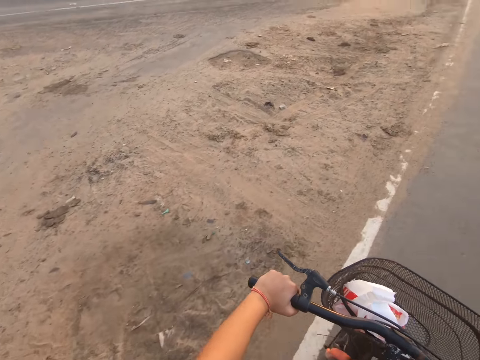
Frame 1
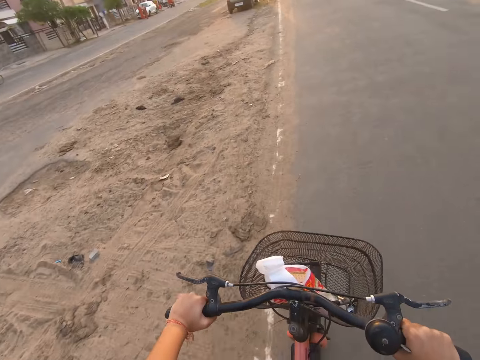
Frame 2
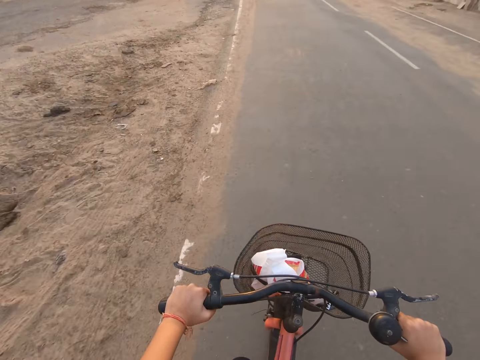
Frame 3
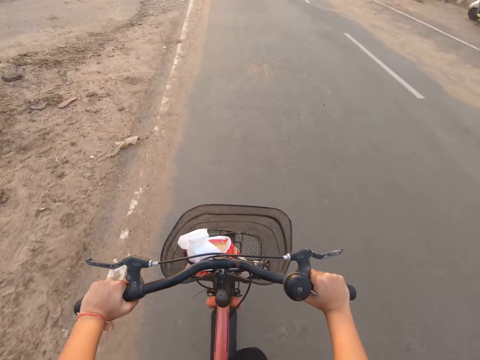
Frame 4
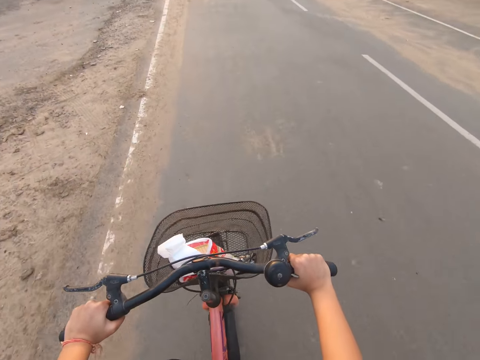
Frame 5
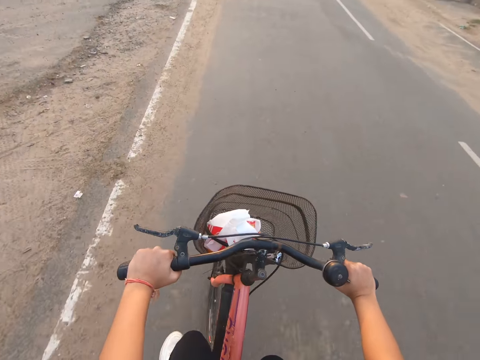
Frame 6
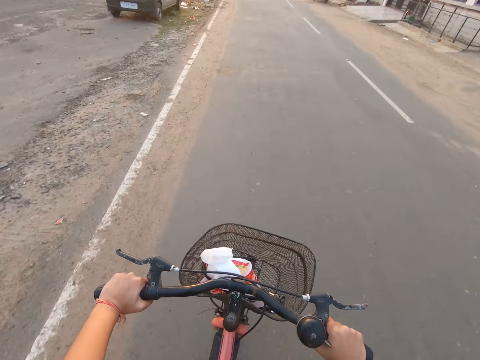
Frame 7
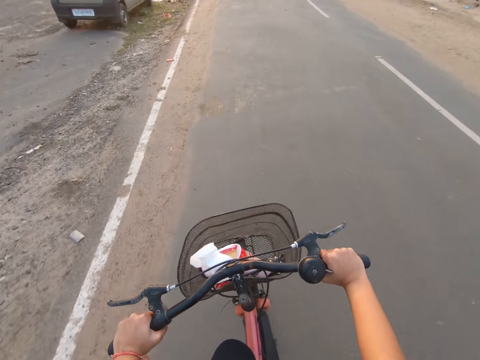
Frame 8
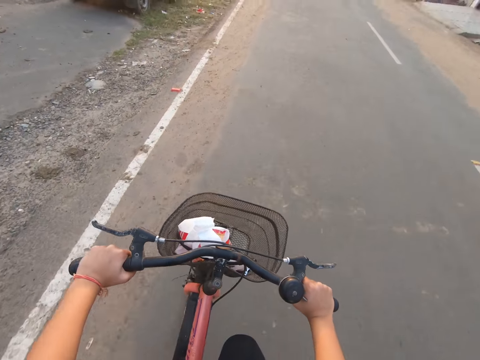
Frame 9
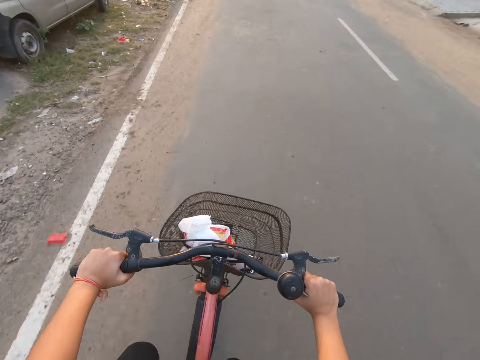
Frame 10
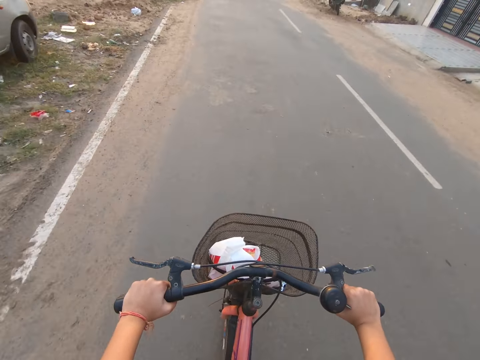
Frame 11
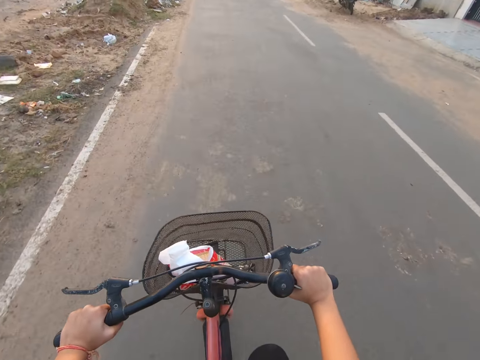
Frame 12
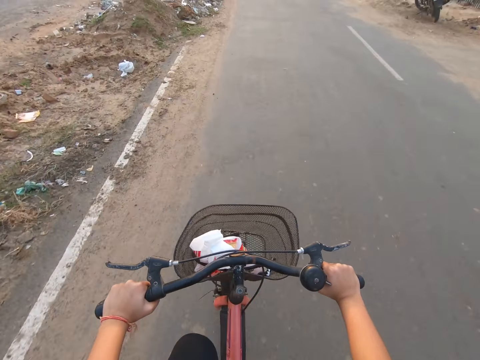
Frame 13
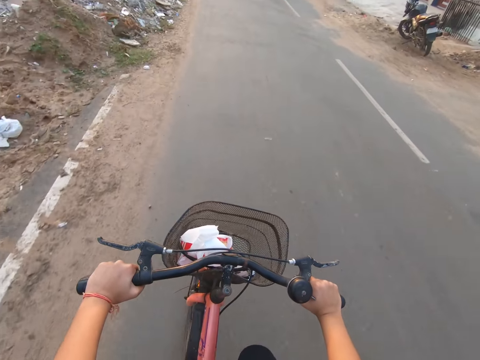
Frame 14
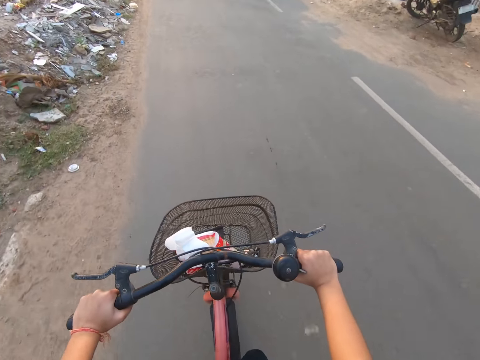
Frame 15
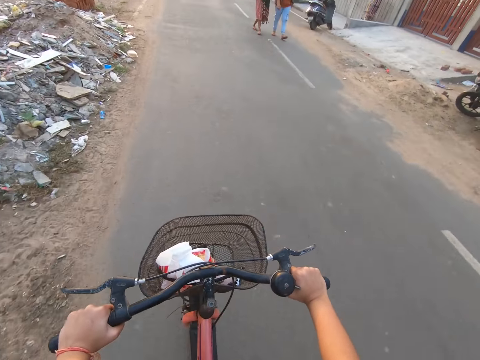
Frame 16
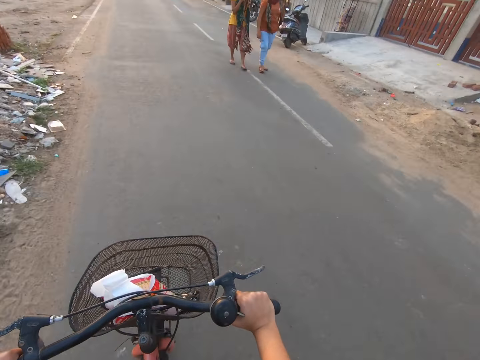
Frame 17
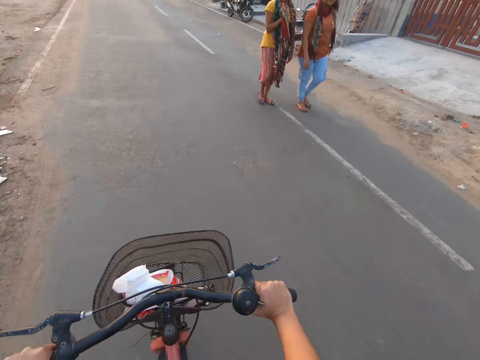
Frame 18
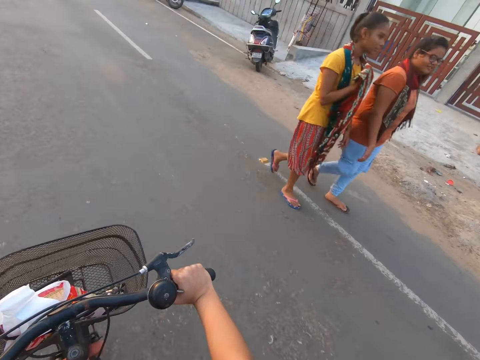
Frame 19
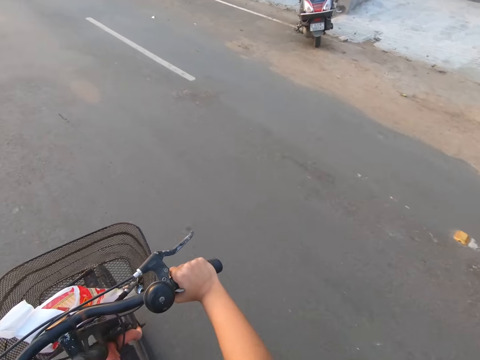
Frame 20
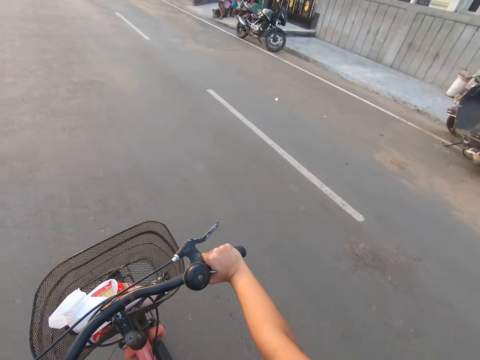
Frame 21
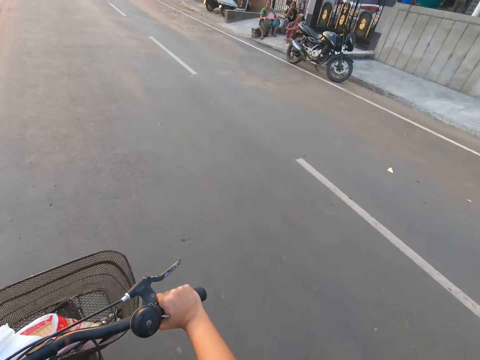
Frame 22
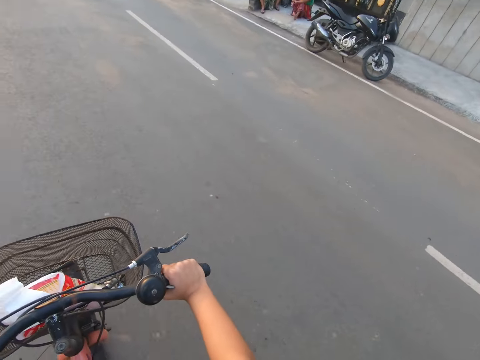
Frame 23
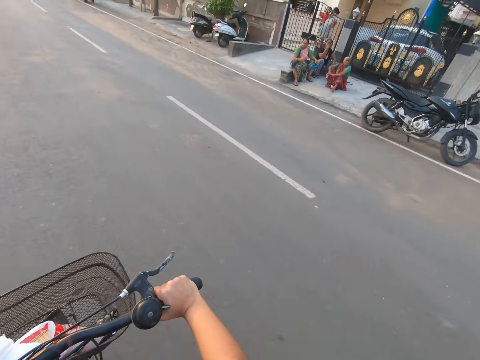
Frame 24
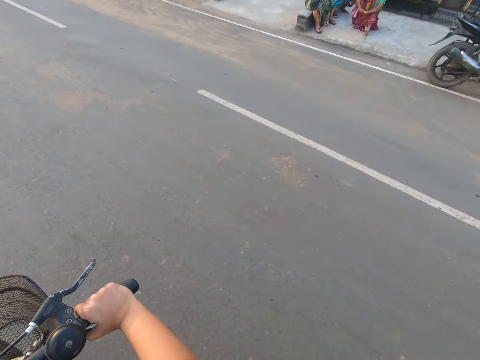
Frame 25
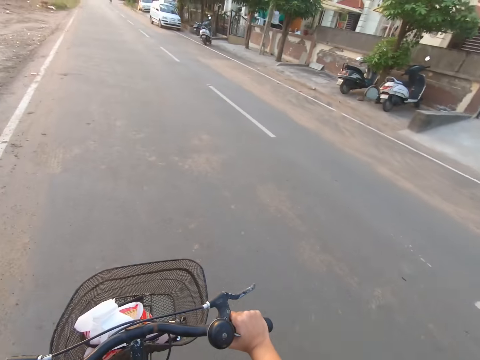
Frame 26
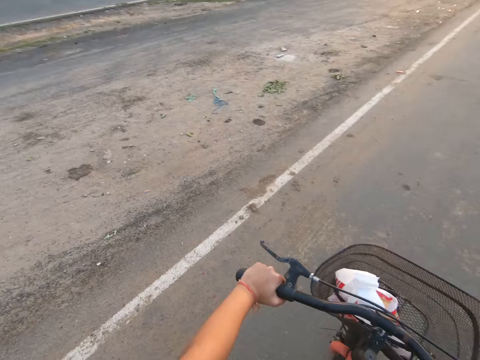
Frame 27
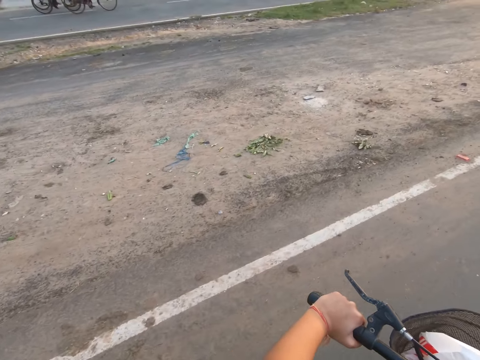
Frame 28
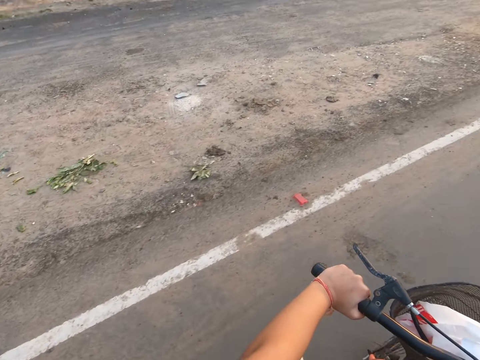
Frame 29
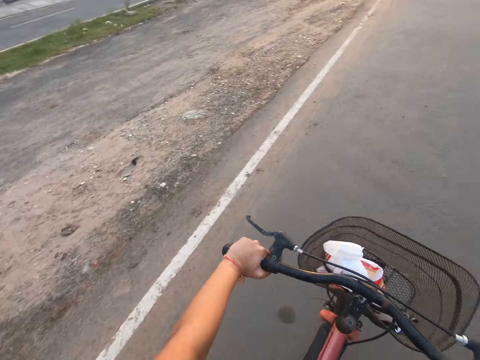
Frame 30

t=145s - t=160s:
A woman walks past the camera wearer. Another woman walks past the camera wearer.

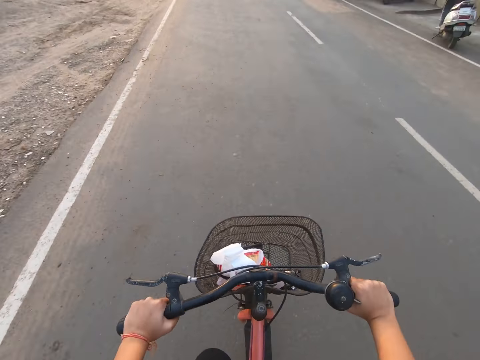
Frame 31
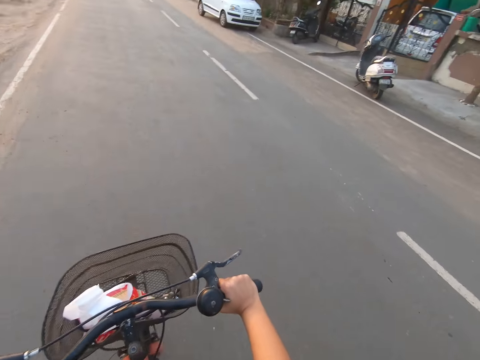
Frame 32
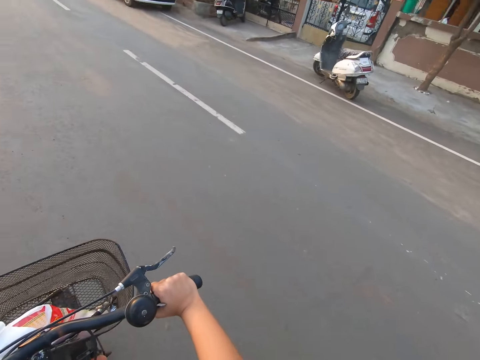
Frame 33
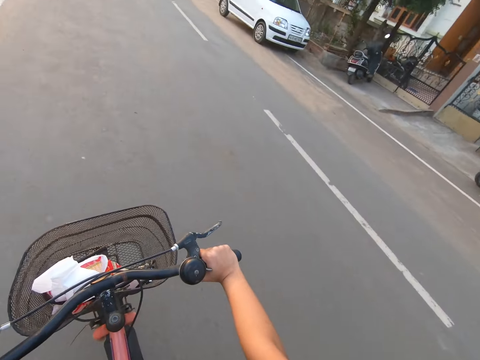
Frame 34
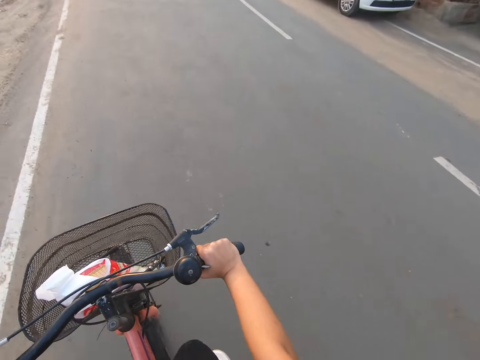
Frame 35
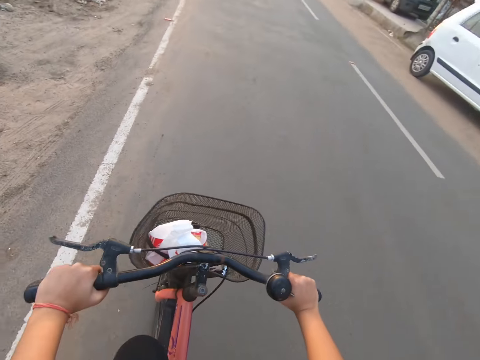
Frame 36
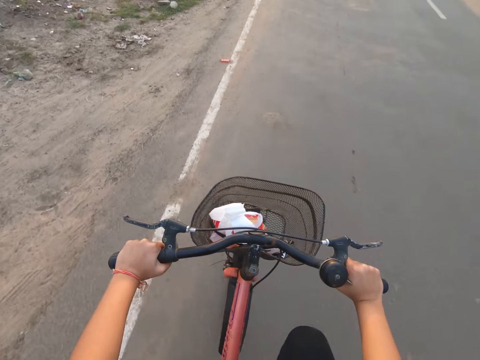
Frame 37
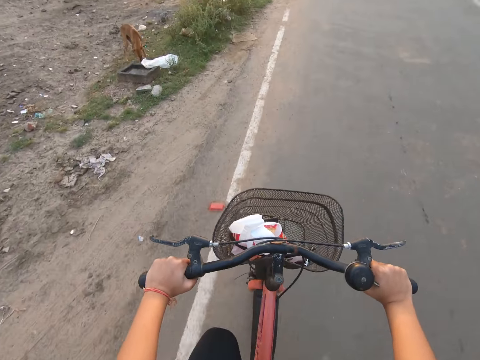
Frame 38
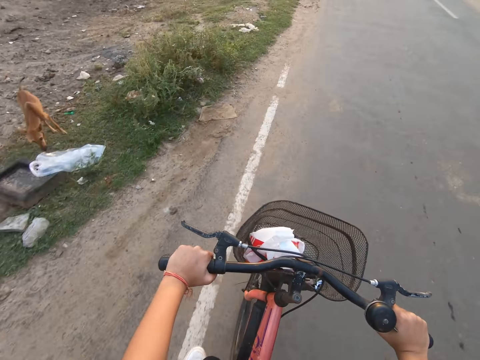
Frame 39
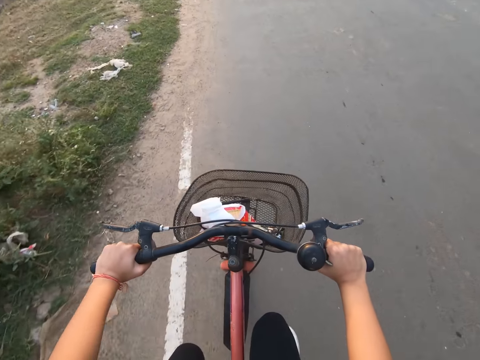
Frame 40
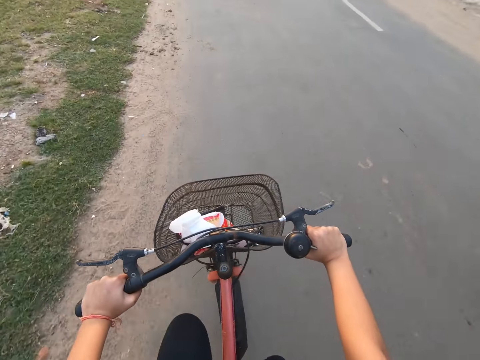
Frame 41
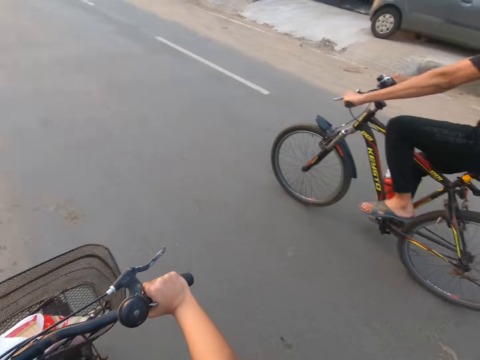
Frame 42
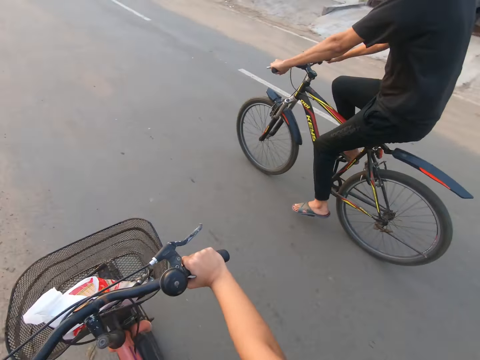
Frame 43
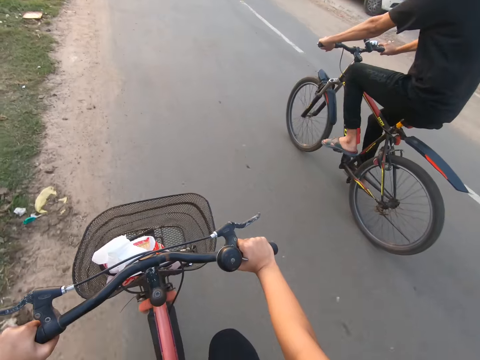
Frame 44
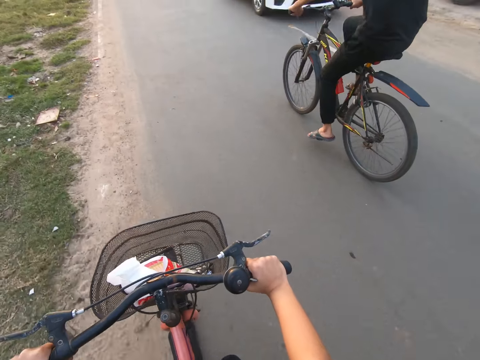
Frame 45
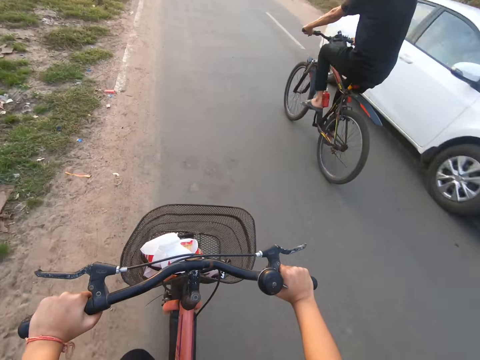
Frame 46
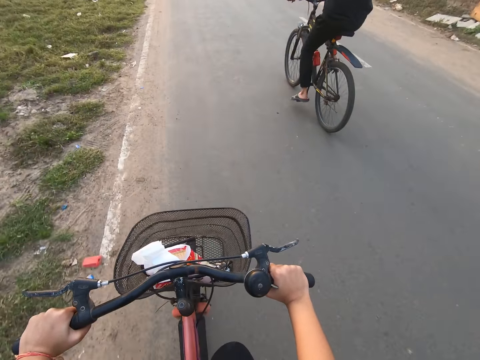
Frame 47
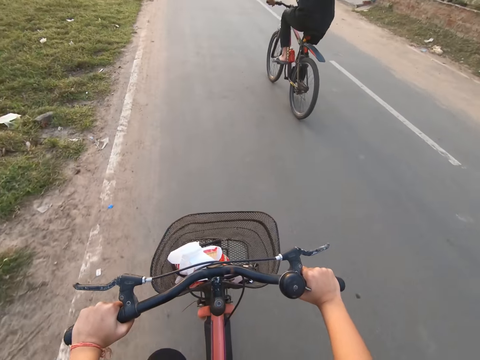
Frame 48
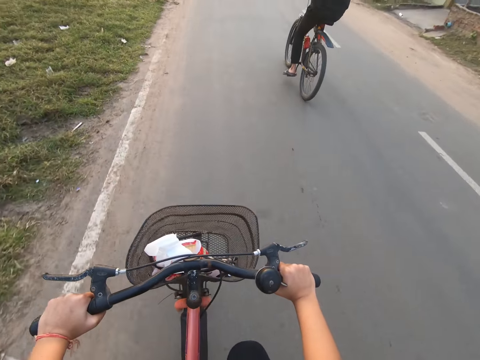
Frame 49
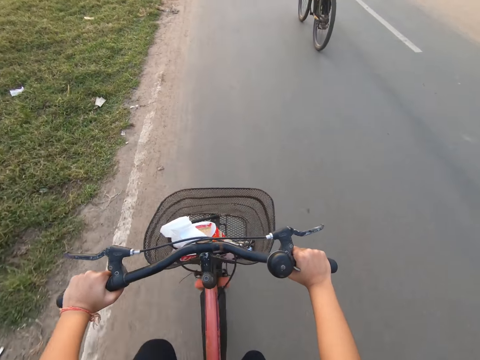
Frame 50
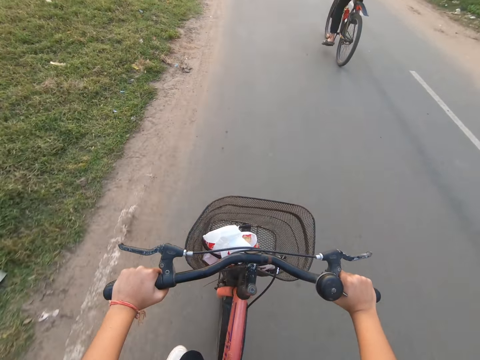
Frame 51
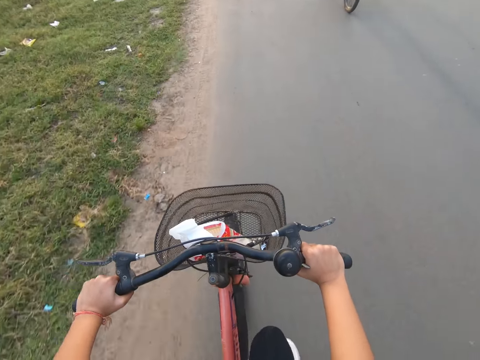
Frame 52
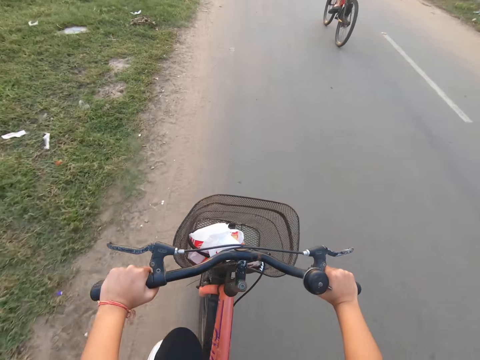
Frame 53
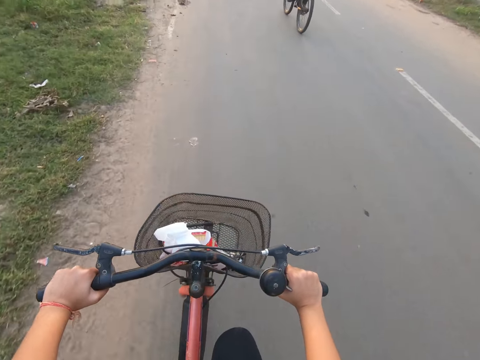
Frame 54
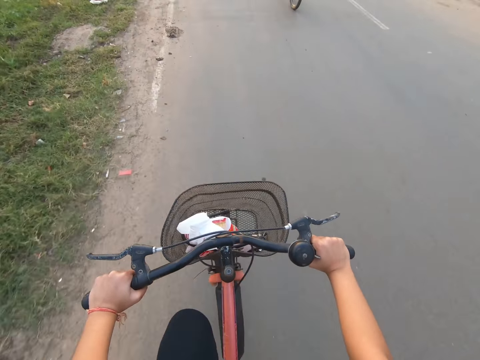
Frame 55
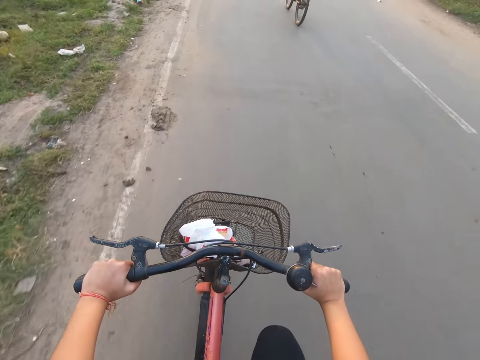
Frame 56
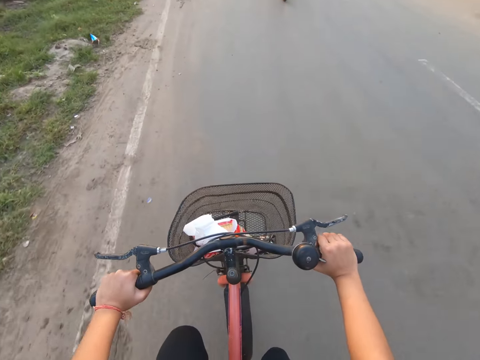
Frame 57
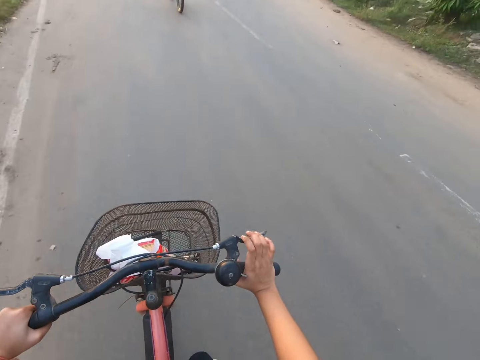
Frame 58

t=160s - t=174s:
A bicycle rides past the camera wearer. A white car drives past the camera wearer.
